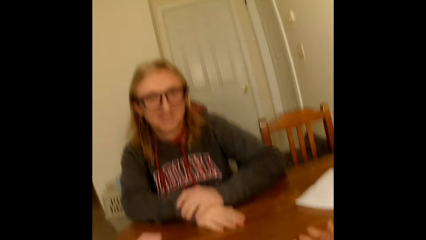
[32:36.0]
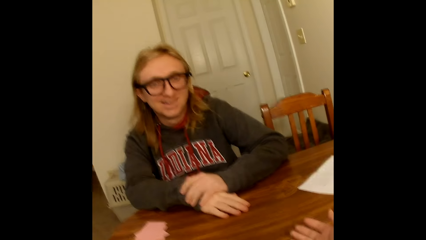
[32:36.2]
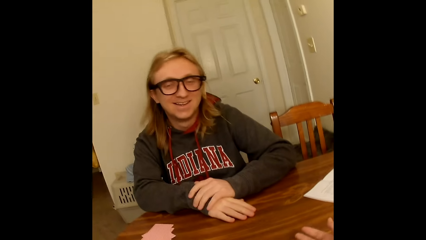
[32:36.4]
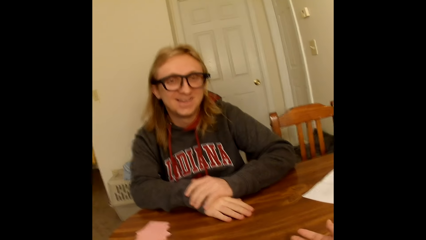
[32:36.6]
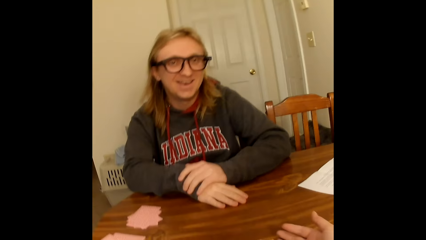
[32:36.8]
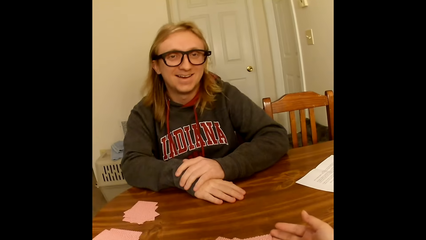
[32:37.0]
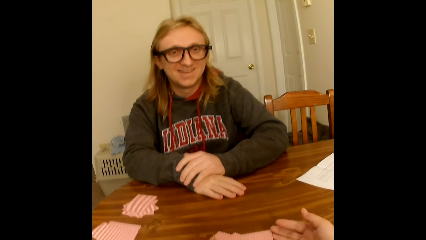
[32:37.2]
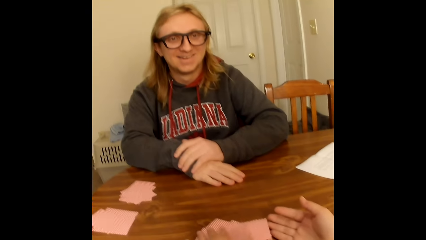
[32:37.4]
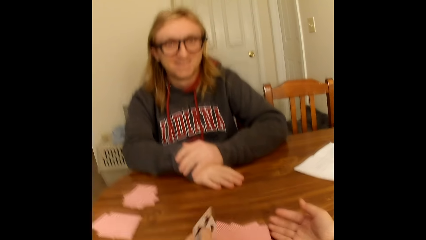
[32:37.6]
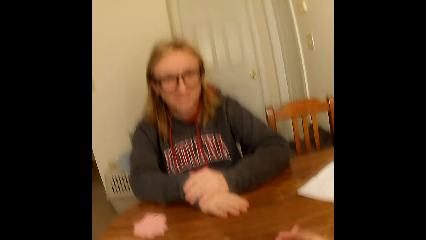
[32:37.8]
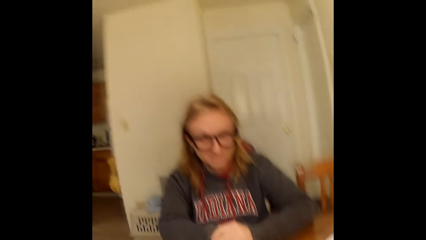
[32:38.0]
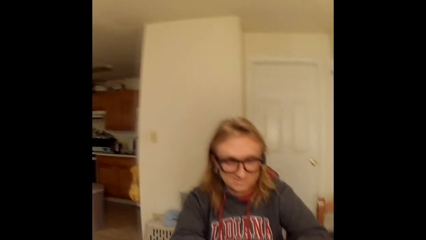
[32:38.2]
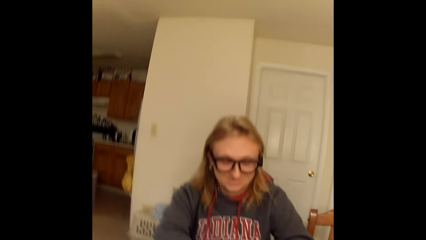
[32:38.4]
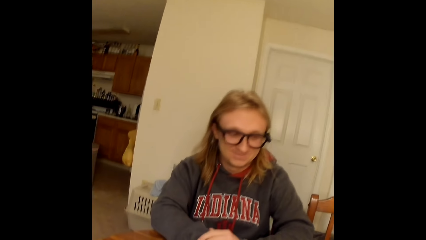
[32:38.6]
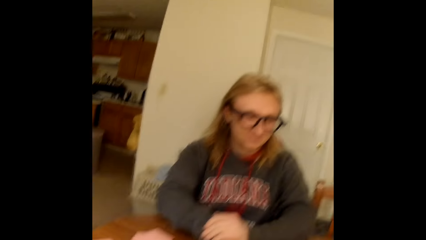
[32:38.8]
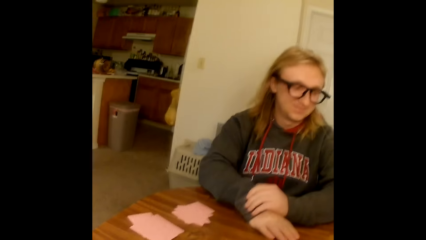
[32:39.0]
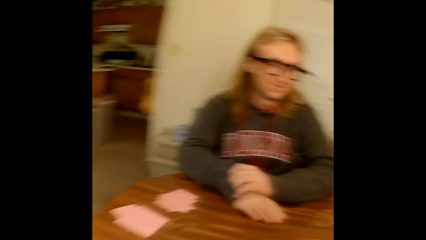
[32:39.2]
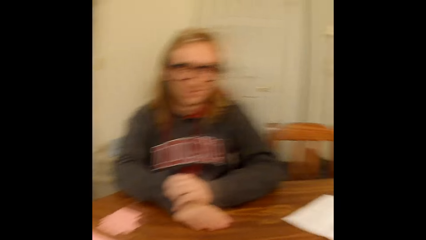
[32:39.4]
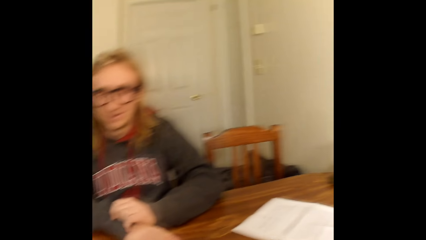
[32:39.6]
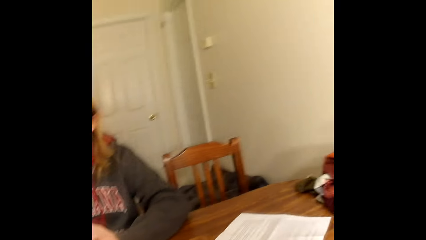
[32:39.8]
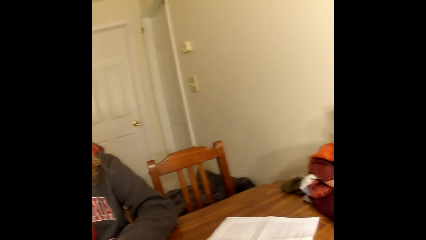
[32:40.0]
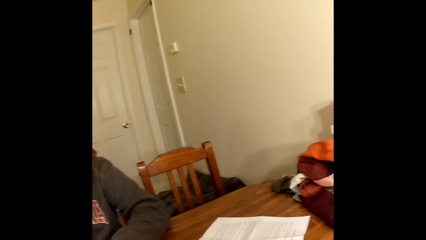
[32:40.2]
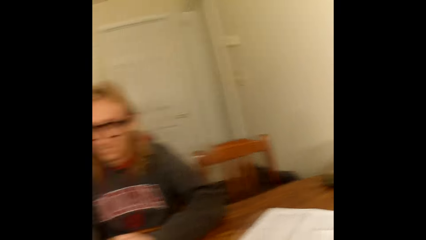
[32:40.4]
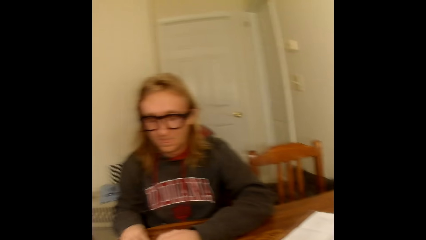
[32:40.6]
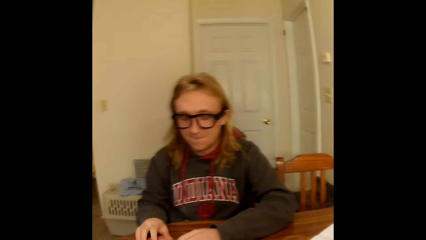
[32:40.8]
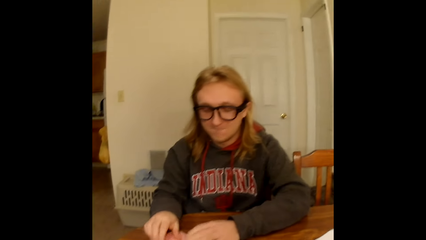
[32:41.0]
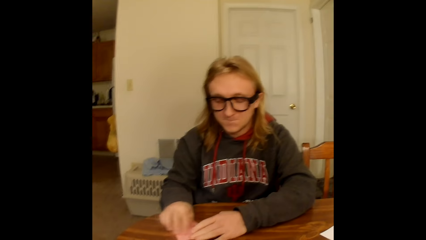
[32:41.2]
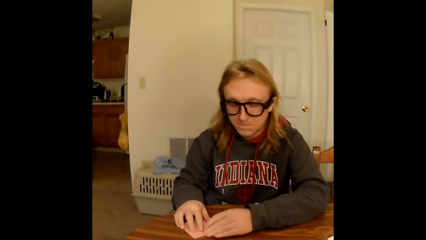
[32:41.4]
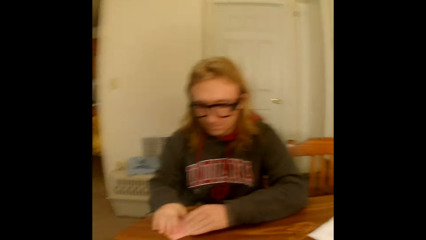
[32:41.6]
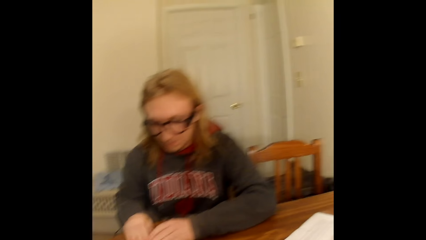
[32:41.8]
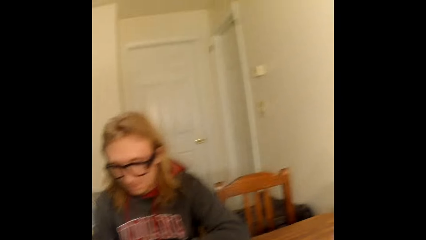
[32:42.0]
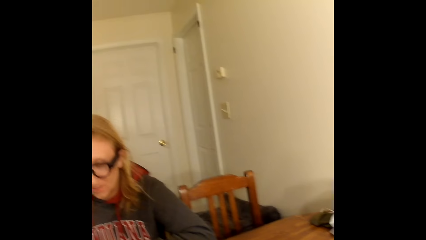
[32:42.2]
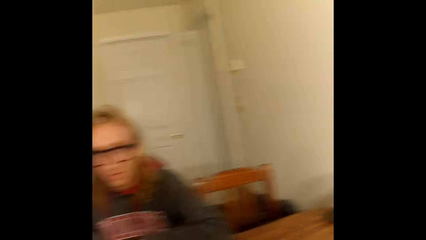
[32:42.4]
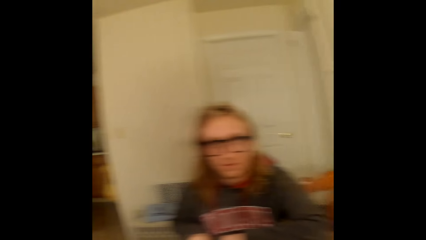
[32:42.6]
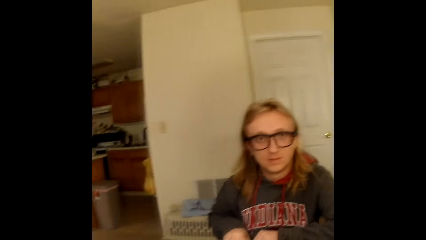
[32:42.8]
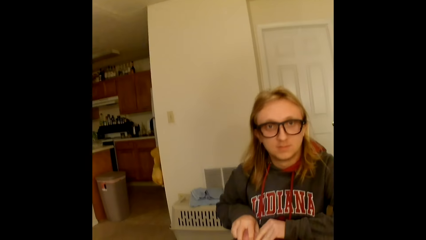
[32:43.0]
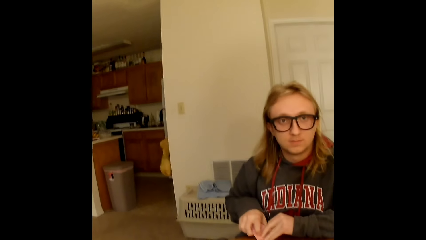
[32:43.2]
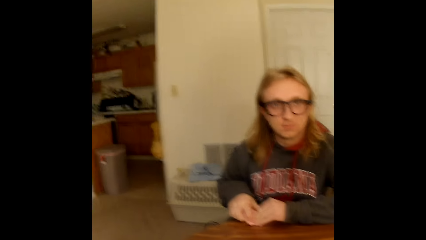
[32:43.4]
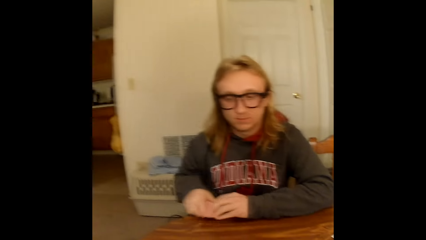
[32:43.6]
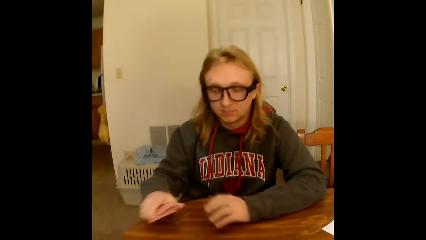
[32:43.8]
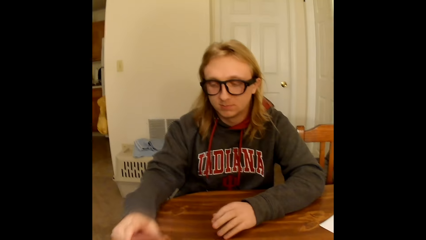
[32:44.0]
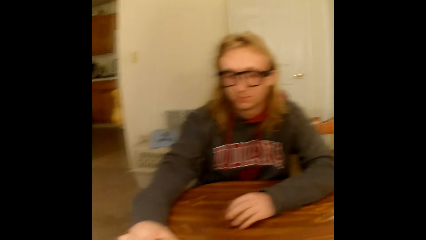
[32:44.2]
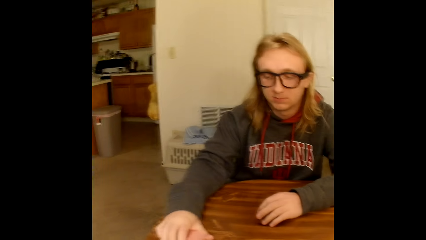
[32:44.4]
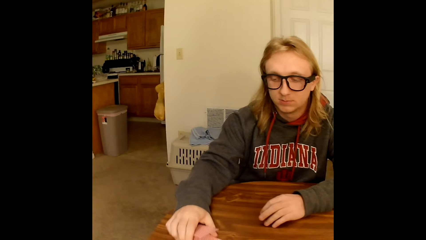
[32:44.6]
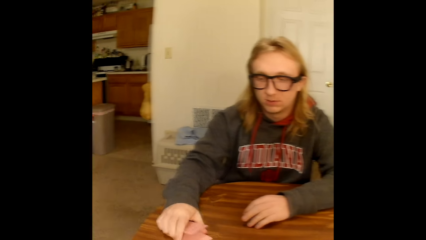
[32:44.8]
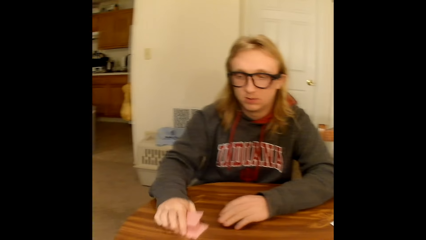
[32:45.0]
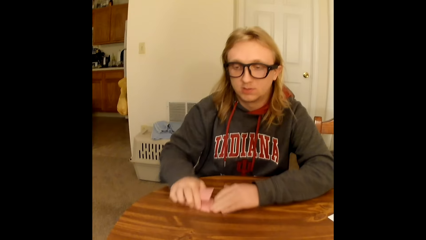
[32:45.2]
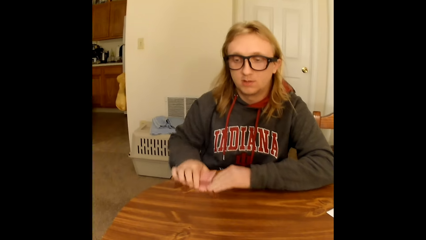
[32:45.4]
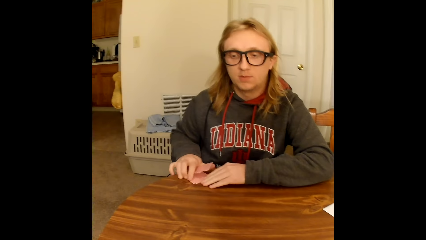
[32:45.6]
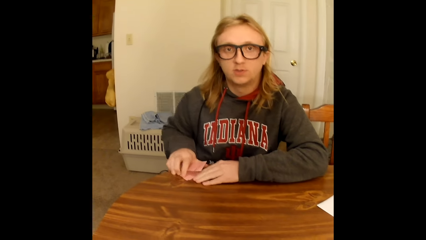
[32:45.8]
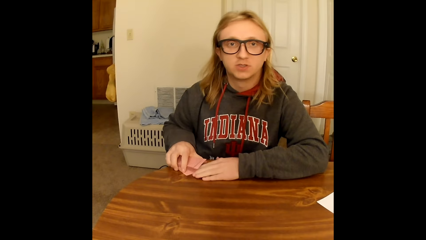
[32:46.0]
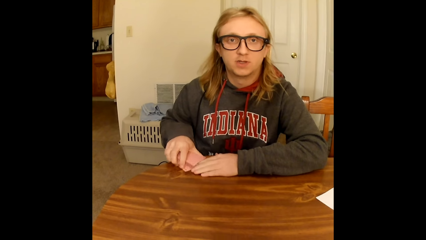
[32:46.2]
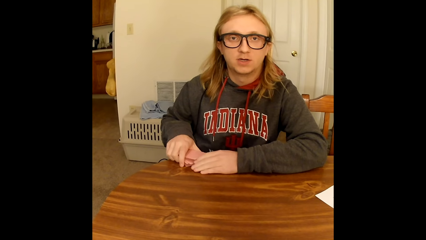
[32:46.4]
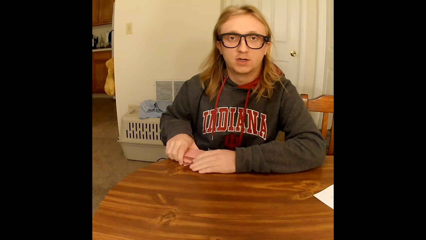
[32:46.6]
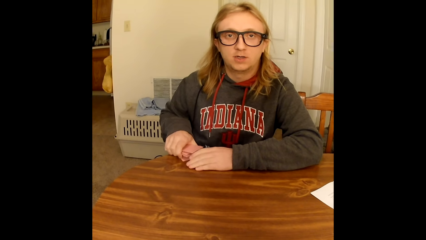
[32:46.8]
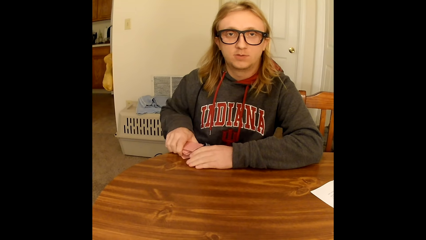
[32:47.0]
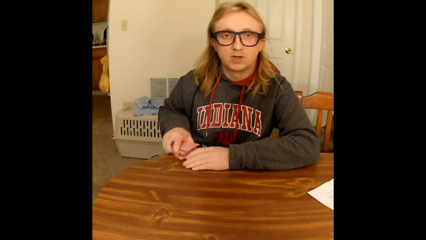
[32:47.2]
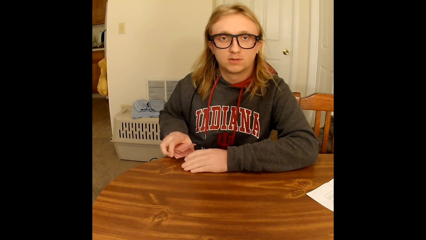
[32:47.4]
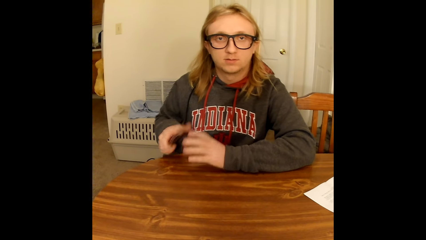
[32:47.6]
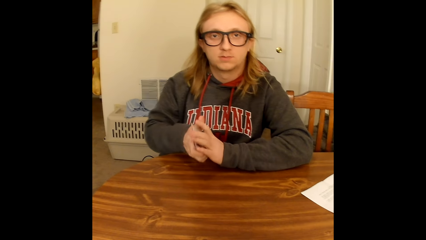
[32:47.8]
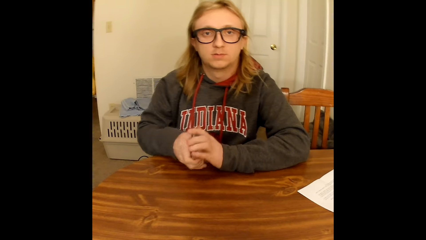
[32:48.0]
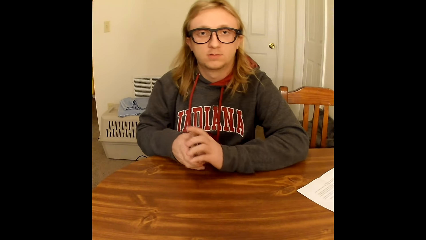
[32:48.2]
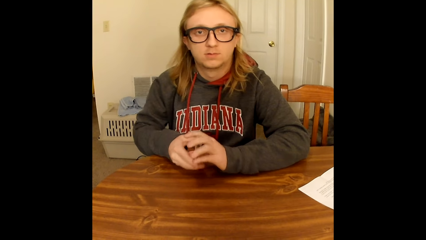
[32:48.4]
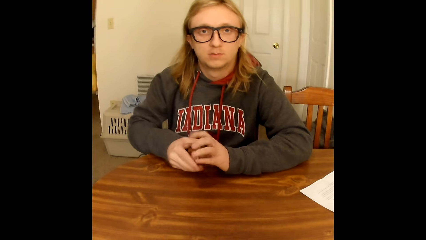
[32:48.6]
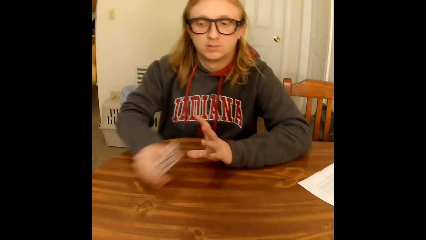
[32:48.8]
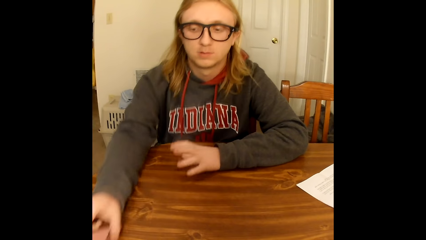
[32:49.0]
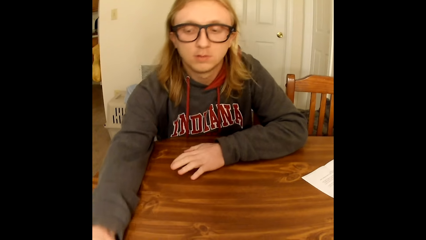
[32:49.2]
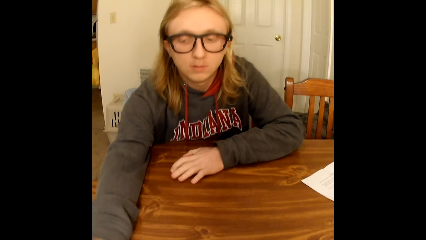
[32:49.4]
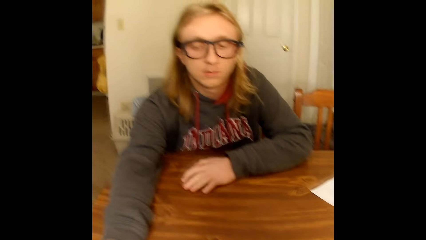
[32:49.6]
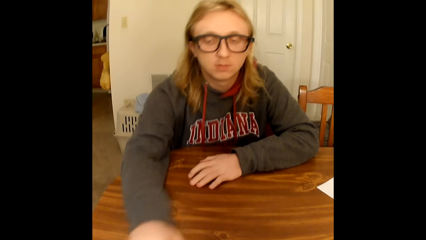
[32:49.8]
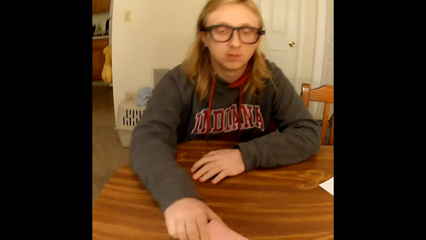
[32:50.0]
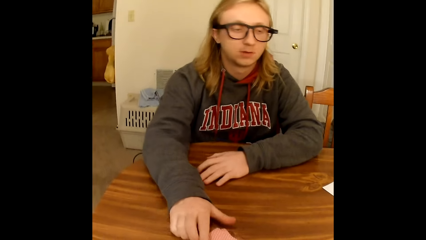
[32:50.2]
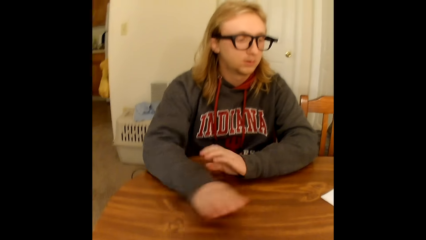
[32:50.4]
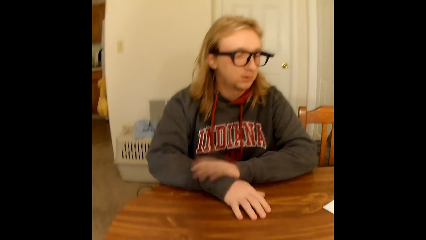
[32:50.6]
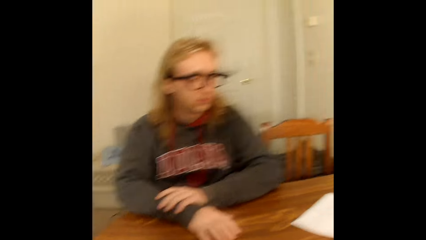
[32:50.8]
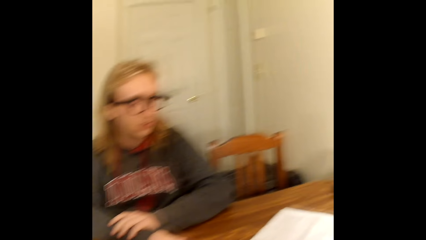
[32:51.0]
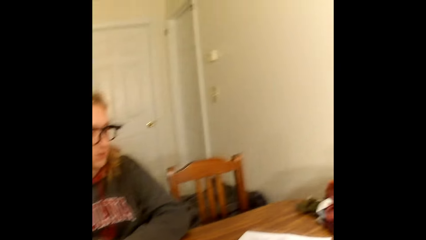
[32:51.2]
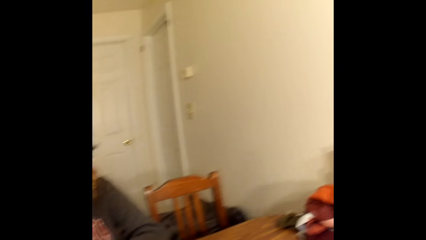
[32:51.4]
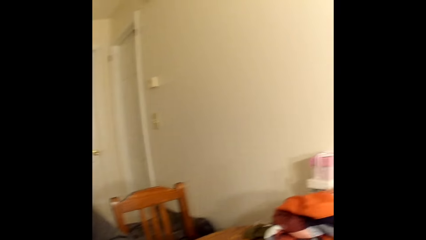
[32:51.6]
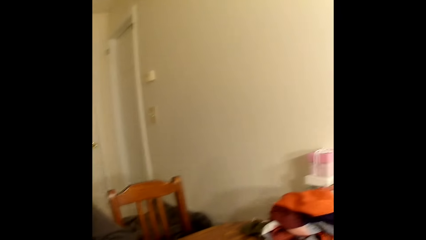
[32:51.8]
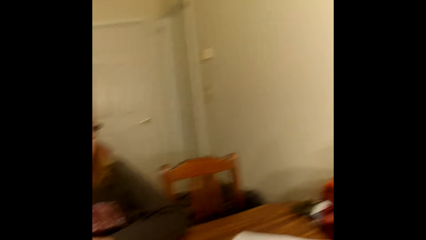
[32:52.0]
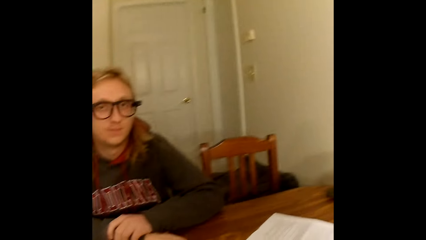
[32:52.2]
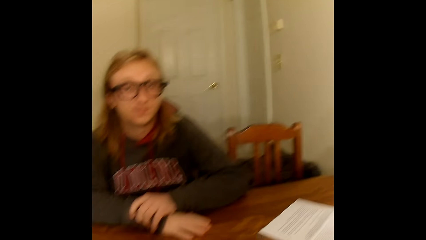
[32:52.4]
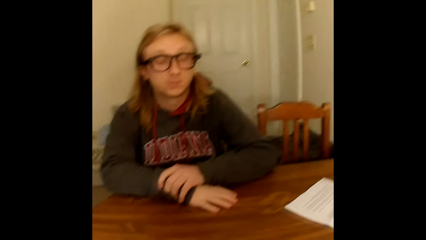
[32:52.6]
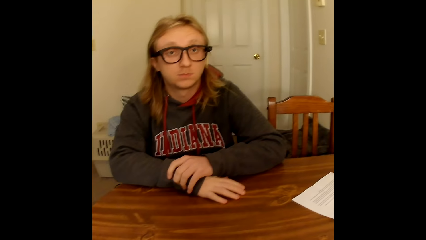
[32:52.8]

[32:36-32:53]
The camera wearer touches the table with her right hand. She flips a face down playing card on the table with her left hand. She moves the hand on the table. A man takes face down playing cards from the table with both hands. The man touches the table with his left hand. The man holds the playing cards face down to him with his right hand. The man shifts a set of face down playing cards on the table with his right hand. The man collects the cards. The man touches the set of face down playing cards on the table with his left hand. The man takes the set of face down playing cards from the table with his right hand. The man holds the playing cards sideways in both hands. The man places the playing cards in his hands face down on the table with his right hand. The man touches the table with his left hand. The man shifts a set of face down playing cards on the table with his right hand. The man removes his left hand from the table. The man touches the table with his right hand. The man touches his right arm with his left hand.
